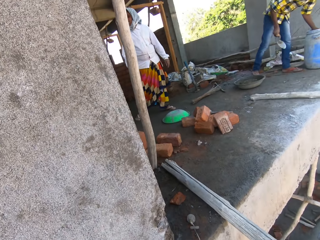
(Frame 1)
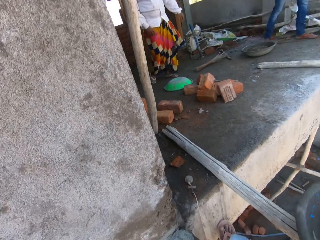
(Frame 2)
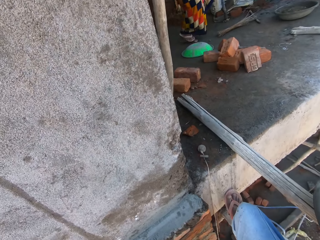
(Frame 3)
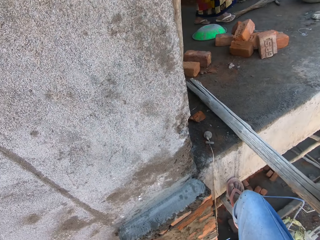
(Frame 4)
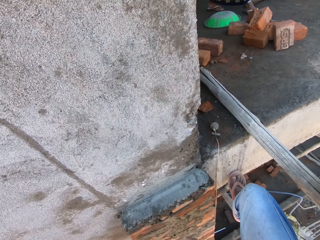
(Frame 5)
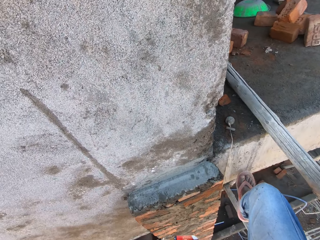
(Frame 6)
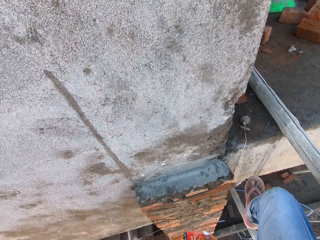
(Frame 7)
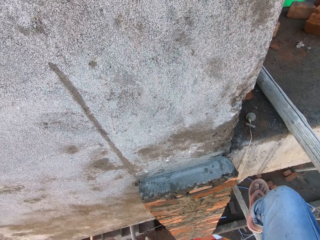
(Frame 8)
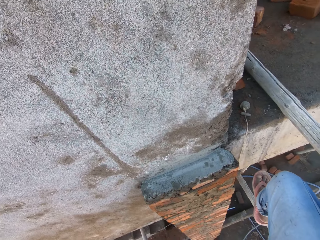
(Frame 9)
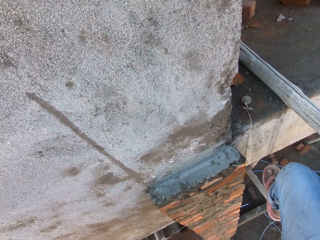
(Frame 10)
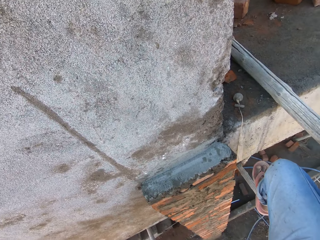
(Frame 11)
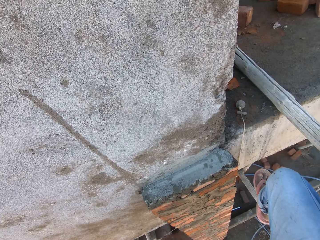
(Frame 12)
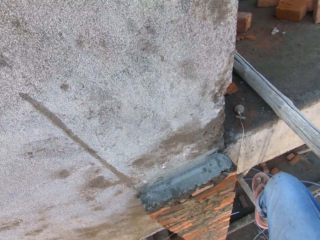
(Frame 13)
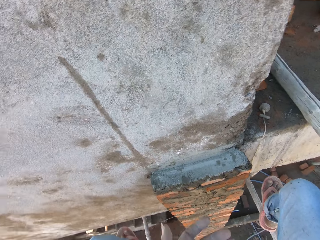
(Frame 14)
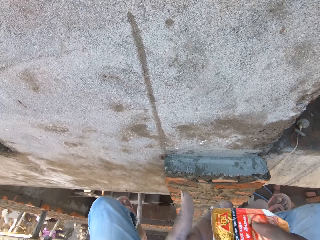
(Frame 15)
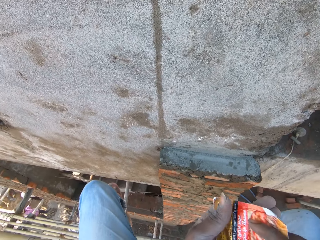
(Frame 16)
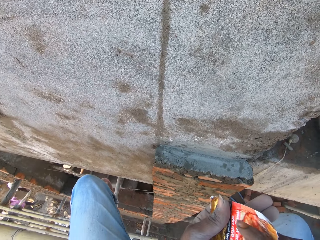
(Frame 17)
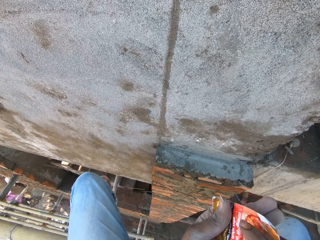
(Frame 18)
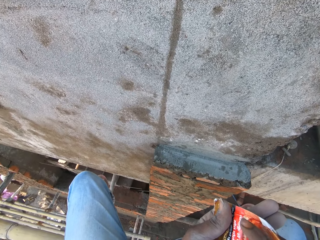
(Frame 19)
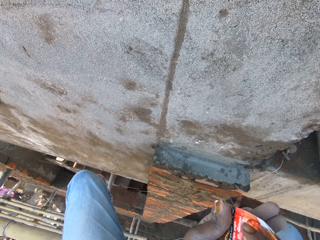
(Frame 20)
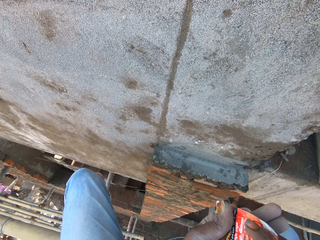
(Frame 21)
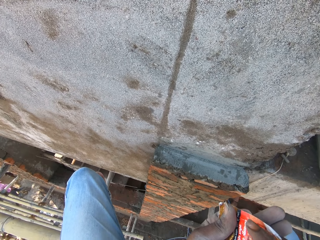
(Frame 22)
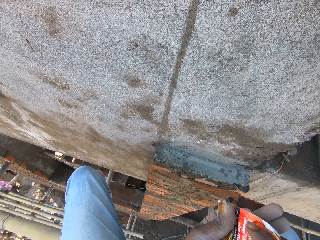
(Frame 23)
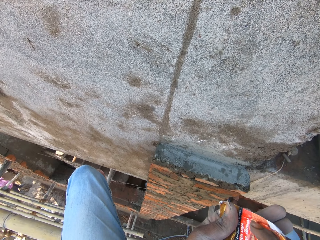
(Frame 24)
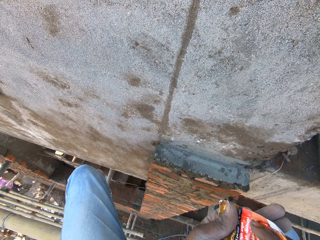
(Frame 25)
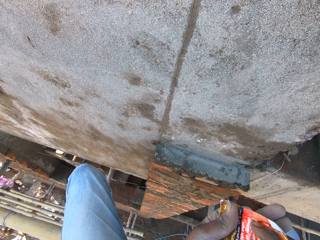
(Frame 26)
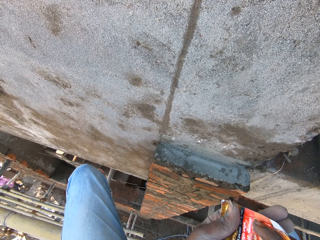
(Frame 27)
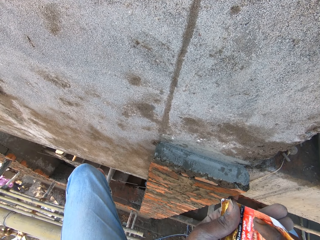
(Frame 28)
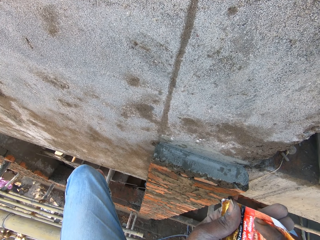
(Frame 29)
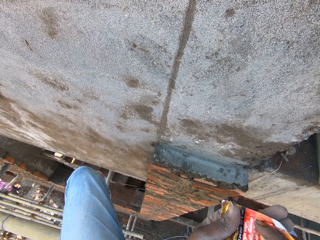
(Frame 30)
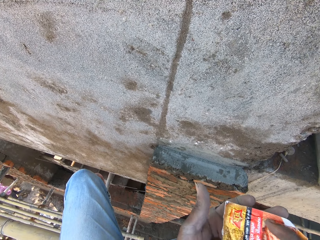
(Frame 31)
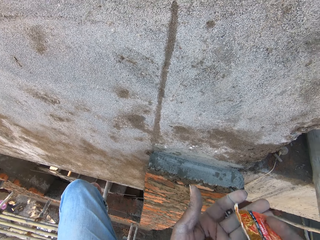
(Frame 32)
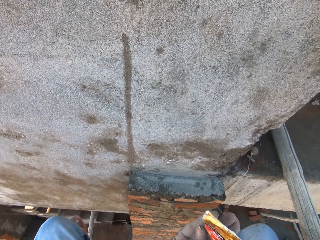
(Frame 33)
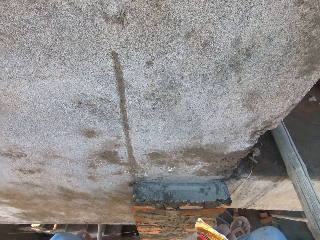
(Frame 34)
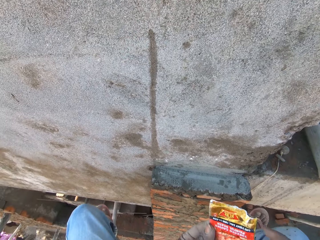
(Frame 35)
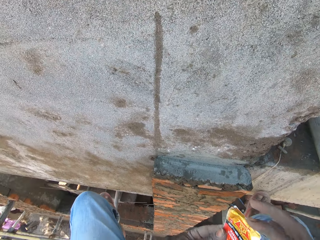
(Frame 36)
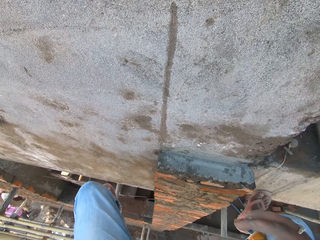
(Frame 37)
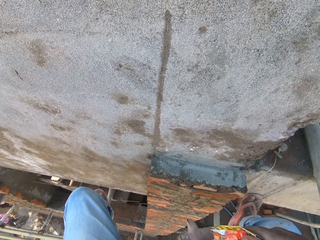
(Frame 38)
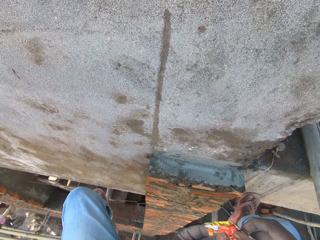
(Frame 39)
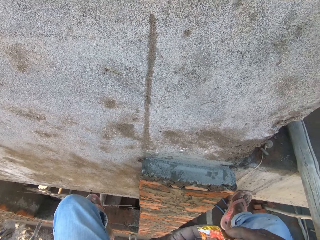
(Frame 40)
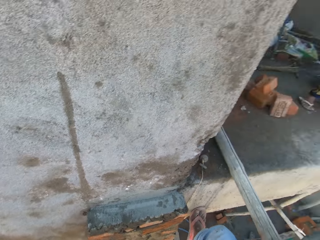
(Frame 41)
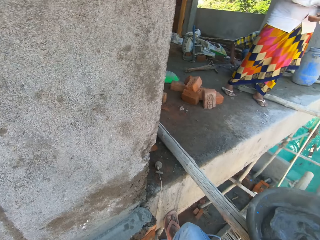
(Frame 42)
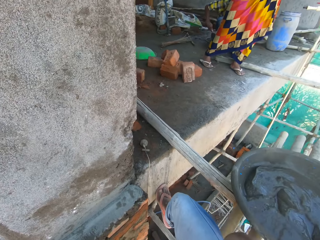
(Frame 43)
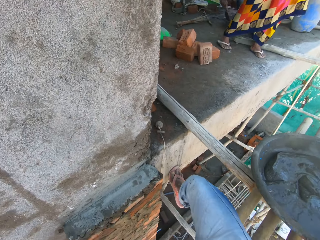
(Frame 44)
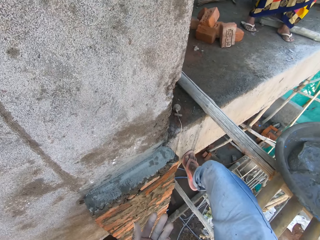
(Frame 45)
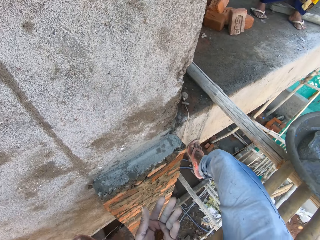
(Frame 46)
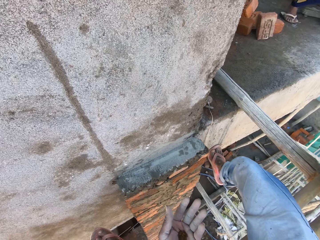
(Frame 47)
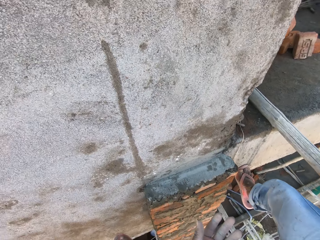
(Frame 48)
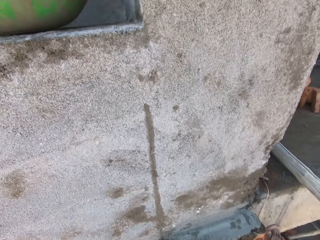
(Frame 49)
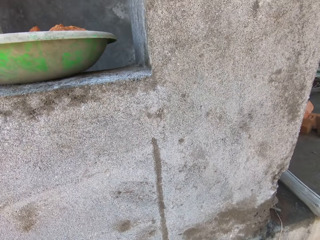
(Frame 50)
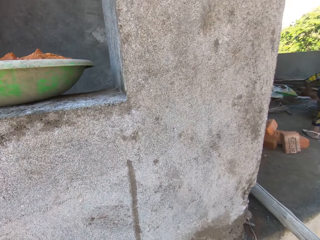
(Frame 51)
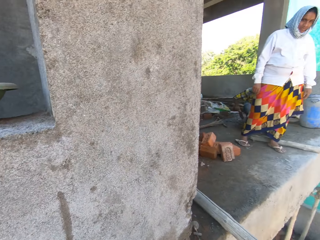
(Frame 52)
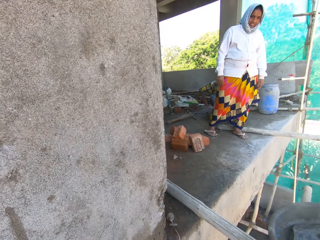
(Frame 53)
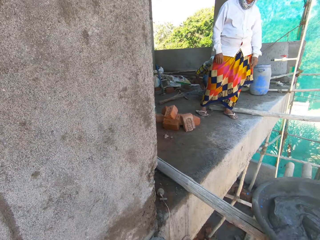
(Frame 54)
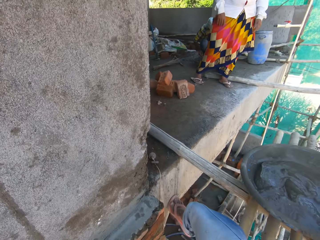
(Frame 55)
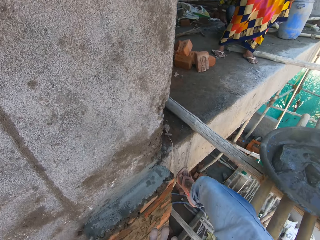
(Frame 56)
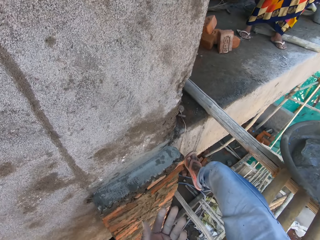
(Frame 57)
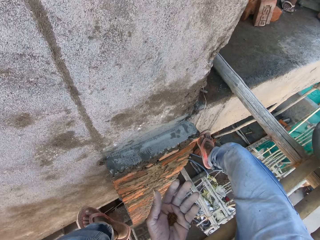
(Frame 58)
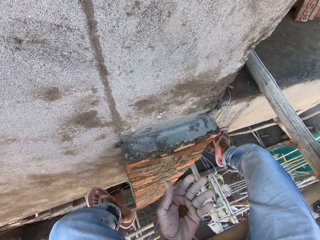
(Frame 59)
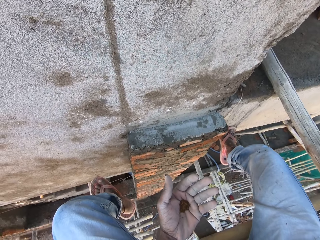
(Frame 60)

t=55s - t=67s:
The camera wearer holds a sachet of herb with his right hand. He pours herb from the sachet to his left hand with his right hand. He folds the sachet of herb with both hands. He turns the sachet.

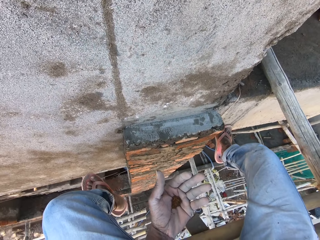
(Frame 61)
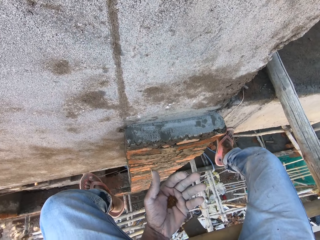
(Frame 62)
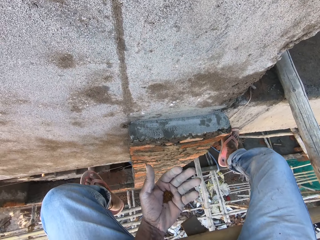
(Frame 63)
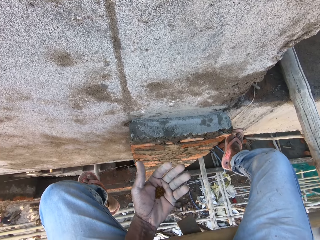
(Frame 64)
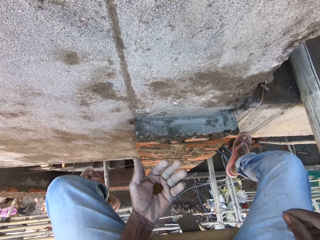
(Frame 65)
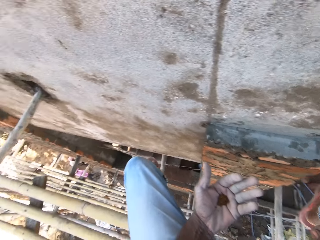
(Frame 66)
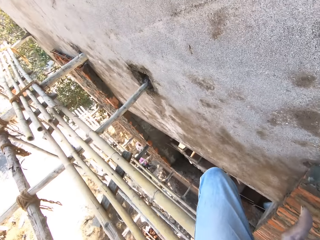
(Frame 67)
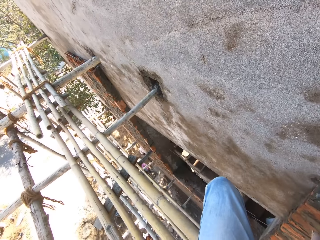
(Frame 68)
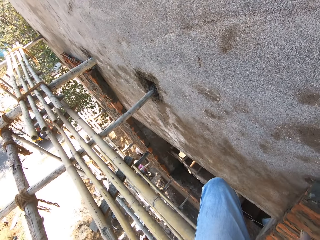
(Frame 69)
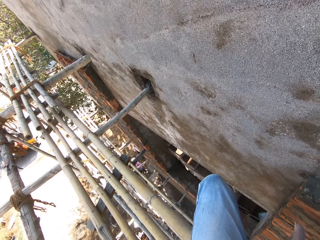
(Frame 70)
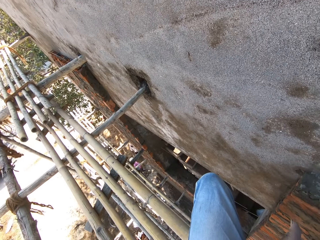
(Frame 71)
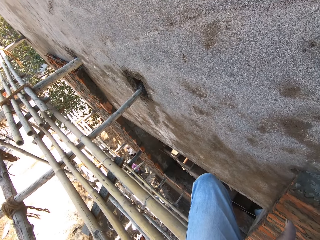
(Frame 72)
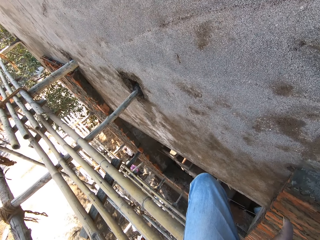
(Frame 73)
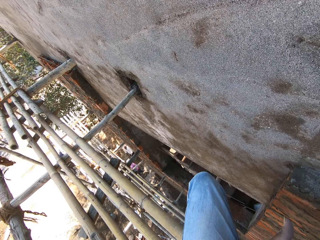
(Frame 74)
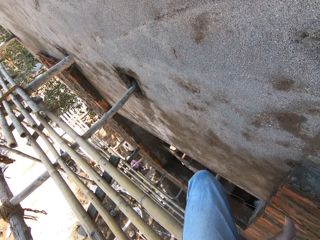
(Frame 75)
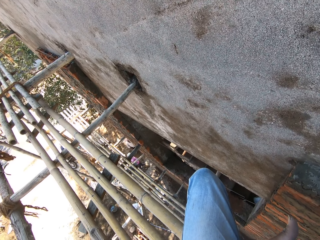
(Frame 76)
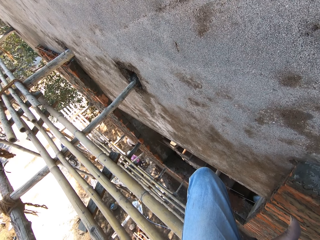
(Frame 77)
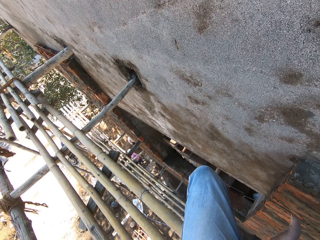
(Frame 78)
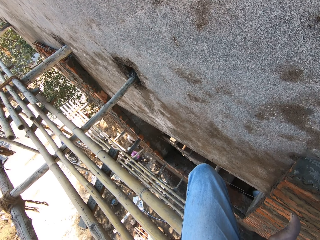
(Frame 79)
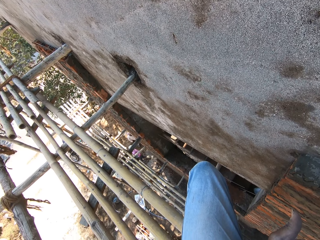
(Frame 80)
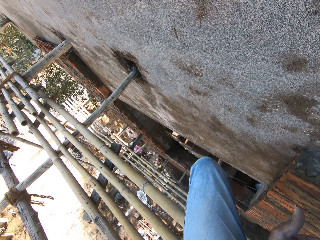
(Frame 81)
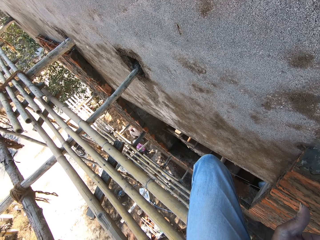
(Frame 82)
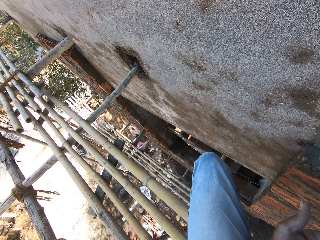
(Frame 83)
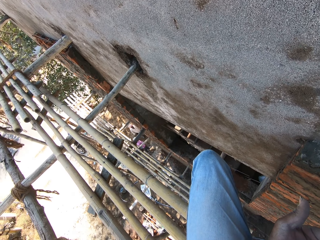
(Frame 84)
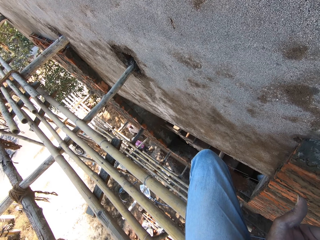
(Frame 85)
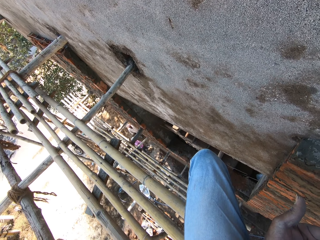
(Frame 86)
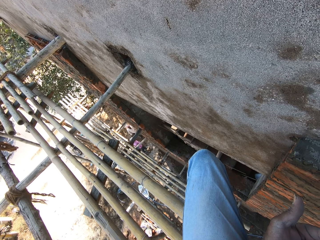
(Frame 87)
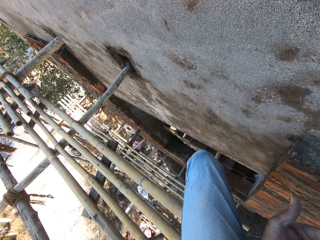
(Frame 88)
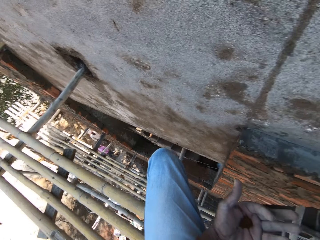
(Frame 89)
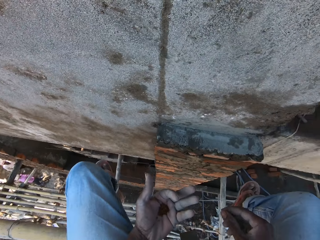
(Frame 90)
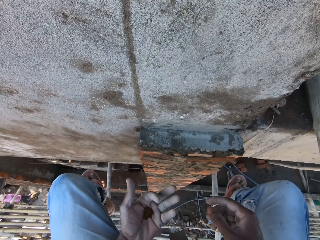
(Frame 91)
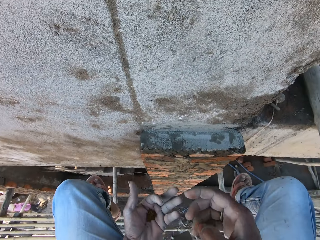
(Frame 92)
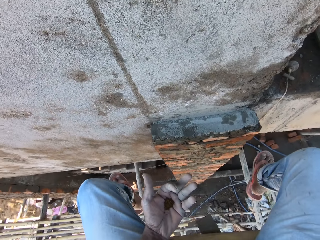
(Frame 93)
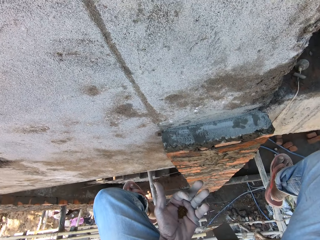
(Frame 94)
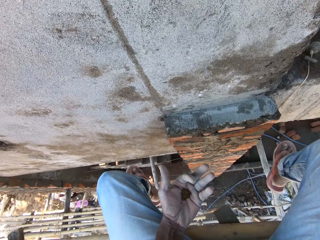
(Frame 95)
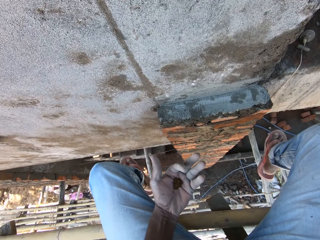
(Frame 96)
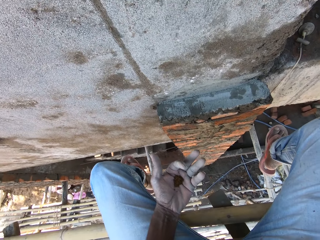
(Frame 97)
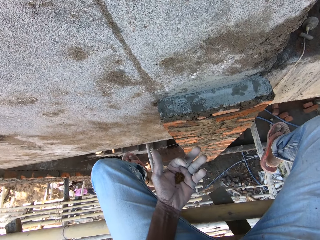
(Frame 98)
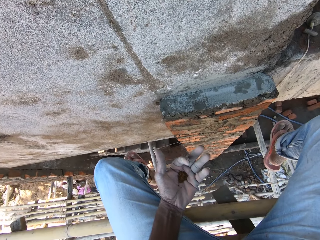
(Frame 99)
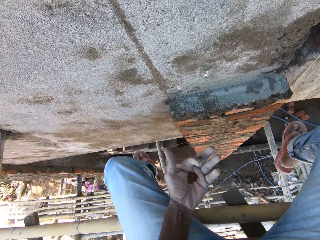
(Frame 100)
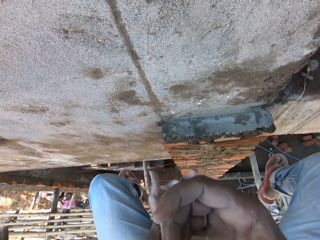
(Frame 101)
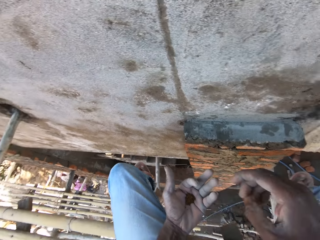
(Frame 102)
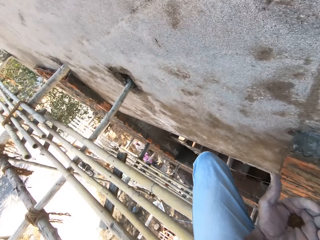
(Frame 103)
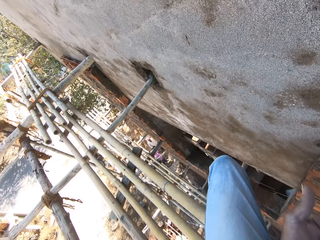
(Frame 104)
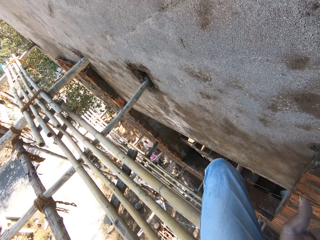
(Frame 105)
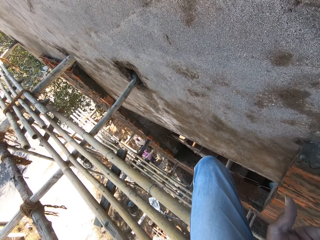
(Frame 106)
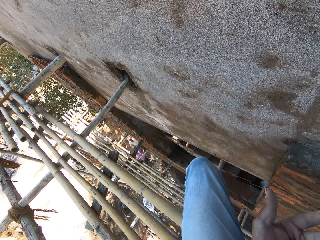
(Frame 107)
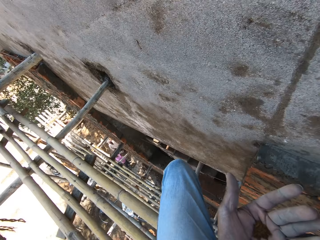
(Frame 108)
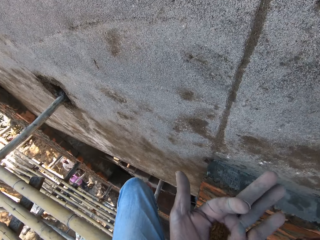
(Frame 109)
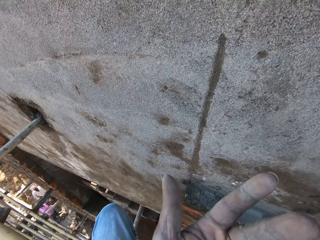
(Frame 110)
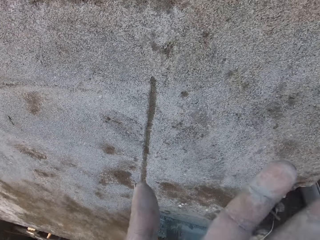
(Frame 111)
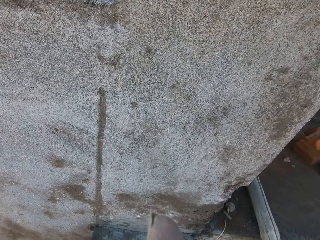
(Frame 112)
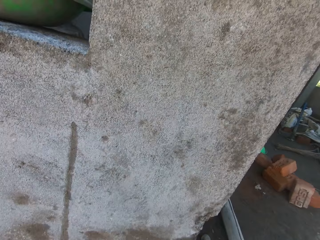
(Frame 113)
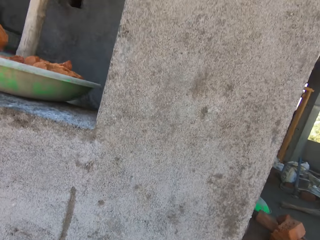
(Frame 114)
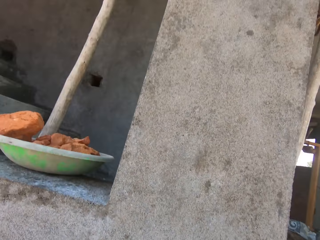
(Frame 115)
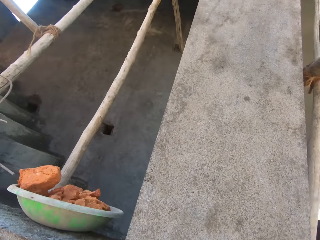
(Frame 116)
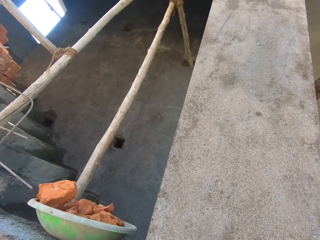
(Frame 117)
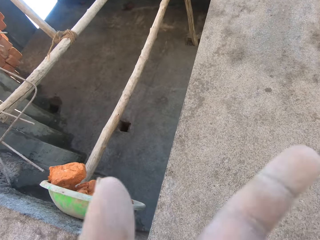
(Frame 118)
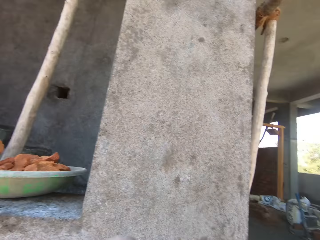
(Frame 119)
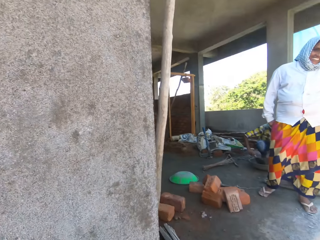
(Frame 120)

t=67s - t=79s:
The camera wearer looks around. He licks his right hand. He eats the herb in his left hand.
